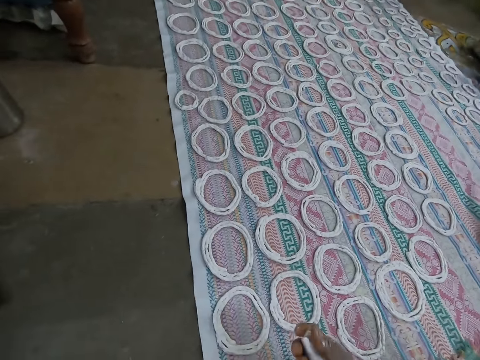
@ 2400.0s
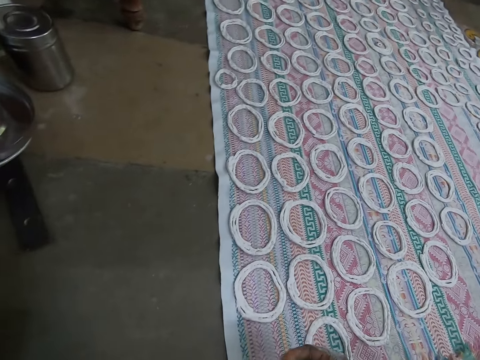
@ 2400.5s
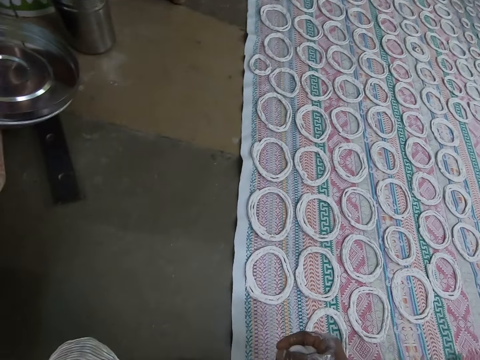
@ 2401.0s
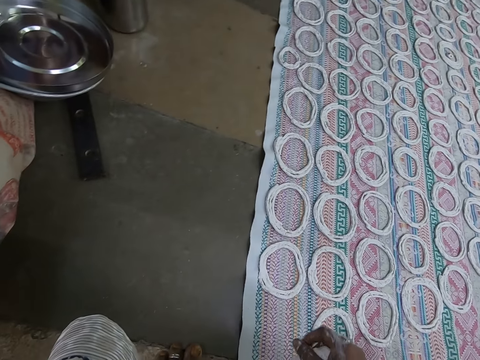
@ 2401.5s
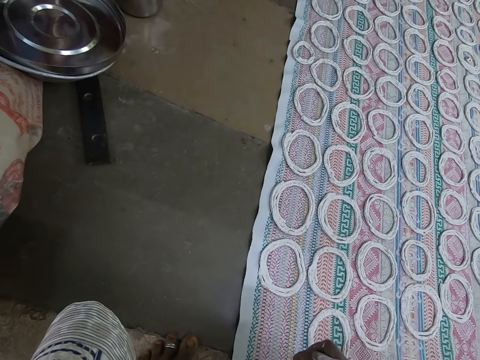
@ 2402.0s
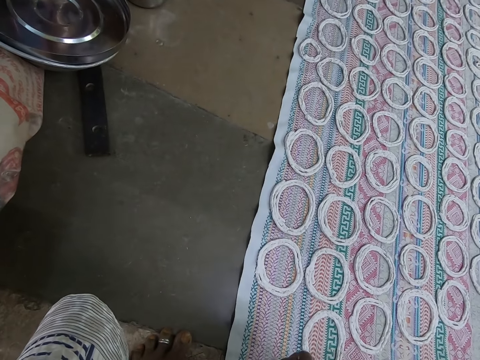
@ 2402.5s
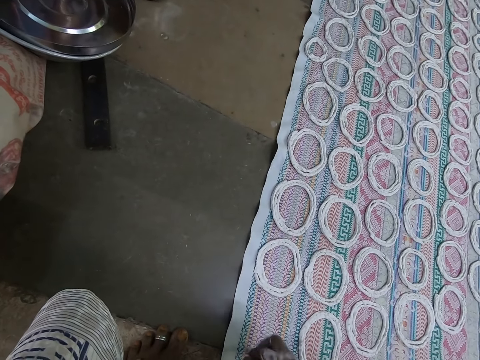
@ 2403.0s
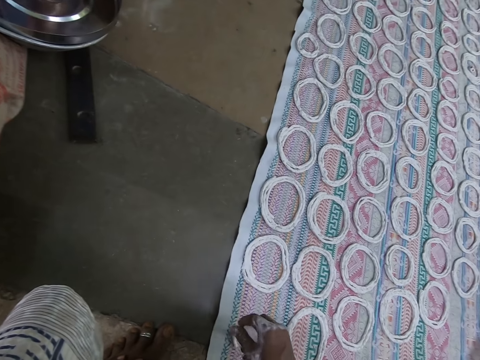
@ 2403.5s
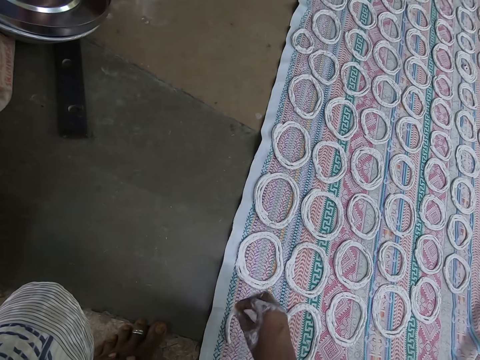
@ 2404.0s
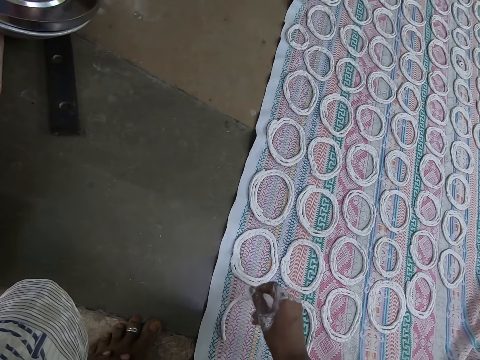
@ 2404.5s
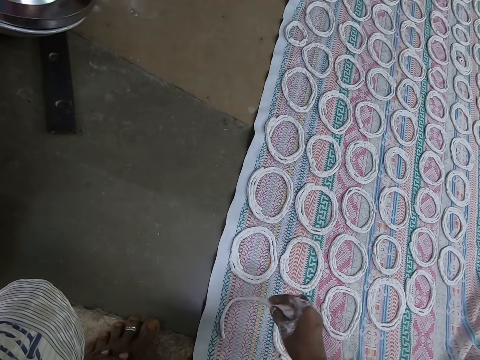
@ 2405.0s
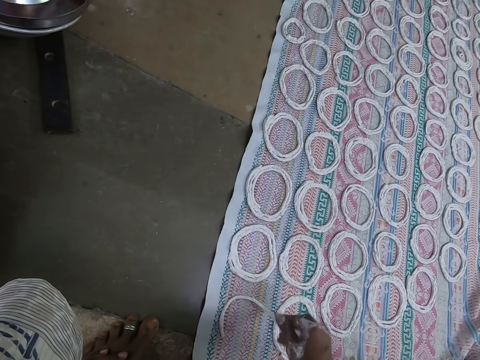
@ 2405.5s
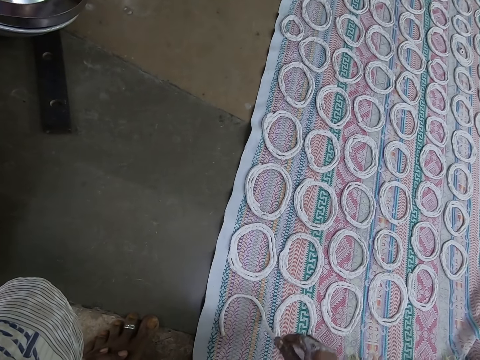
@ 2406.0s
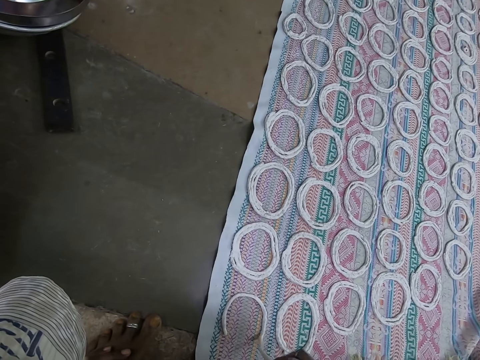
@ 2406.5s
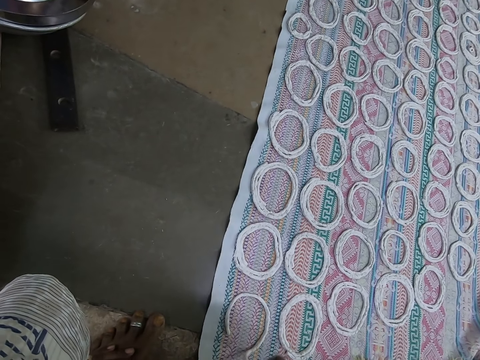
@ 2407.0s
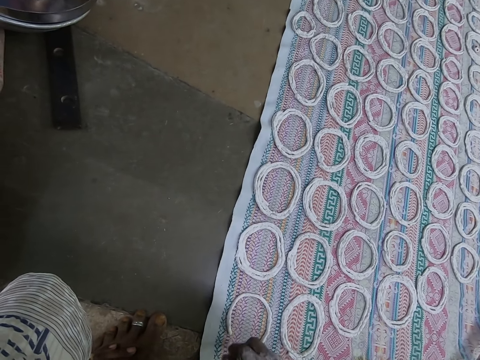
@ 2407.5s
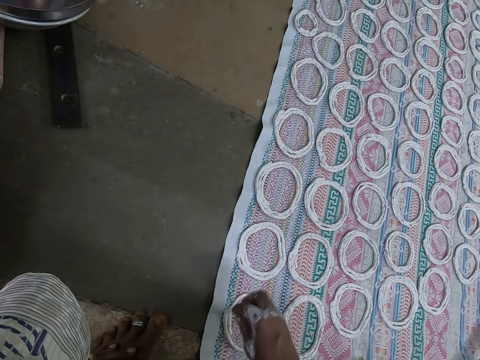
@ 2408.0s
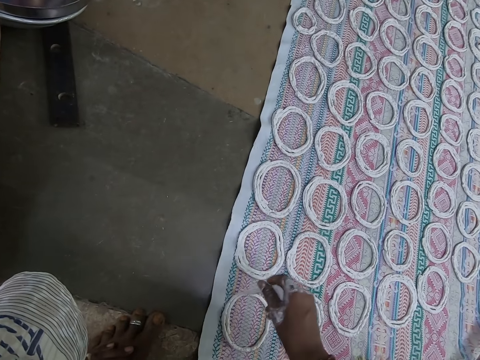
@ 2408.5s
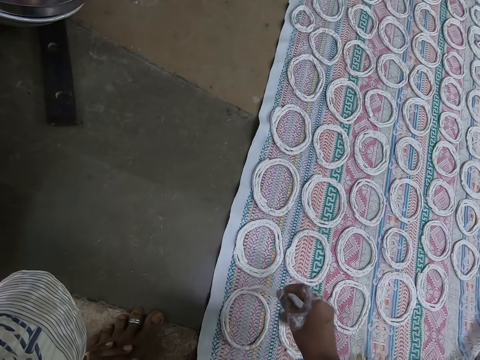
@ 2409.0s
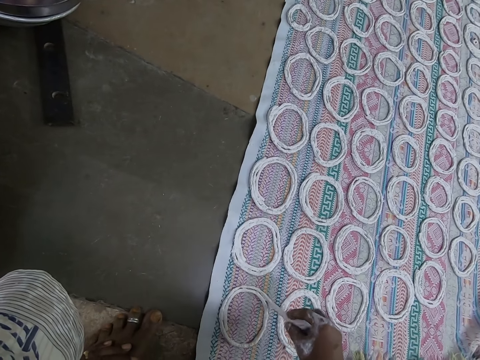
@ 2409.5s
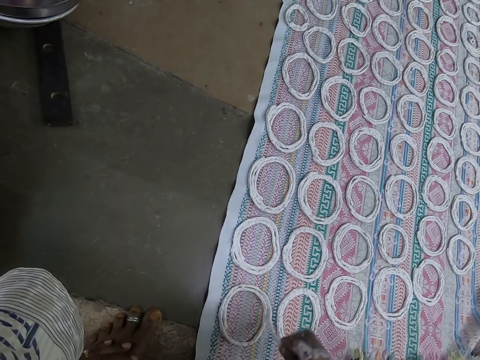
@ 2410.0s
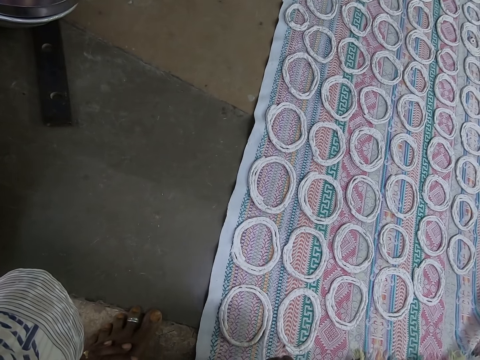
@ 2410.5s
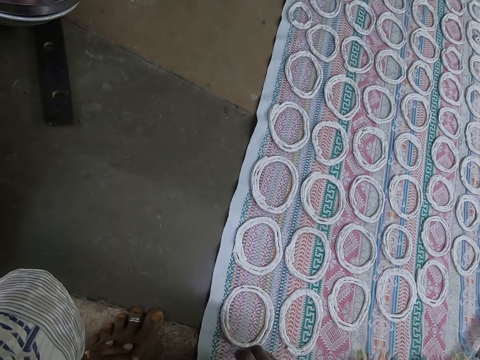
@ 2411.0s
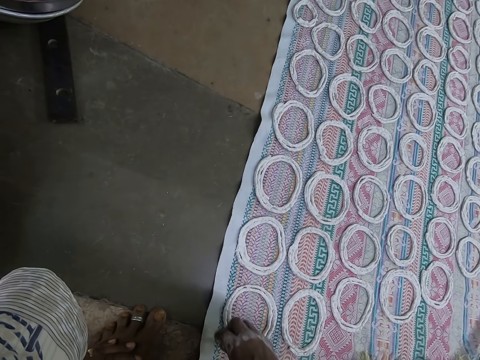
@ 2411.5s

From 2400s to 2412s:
The camera wearer models molten dough. She makes a pattern on the cloth on the floor with the paper clay in her right hand.

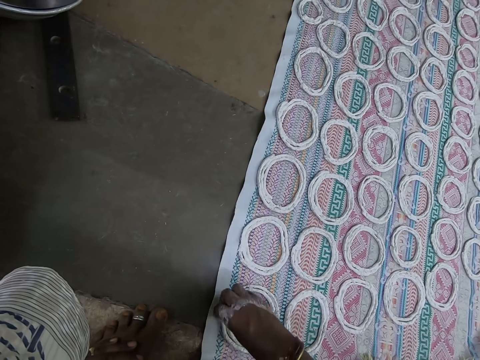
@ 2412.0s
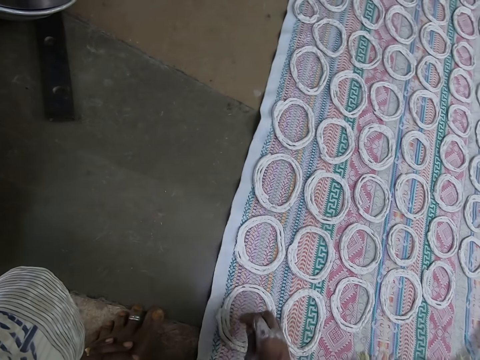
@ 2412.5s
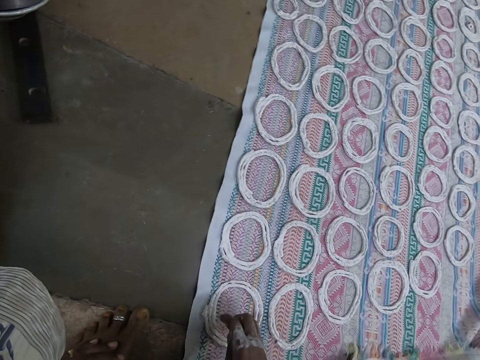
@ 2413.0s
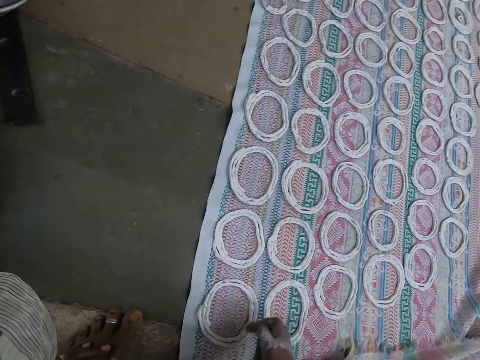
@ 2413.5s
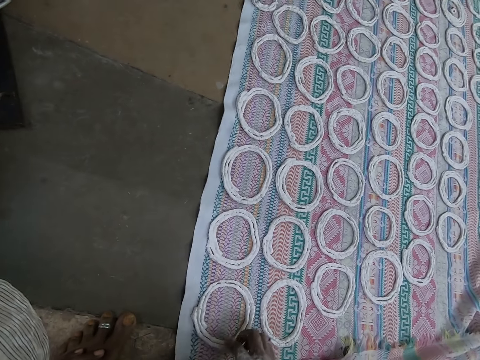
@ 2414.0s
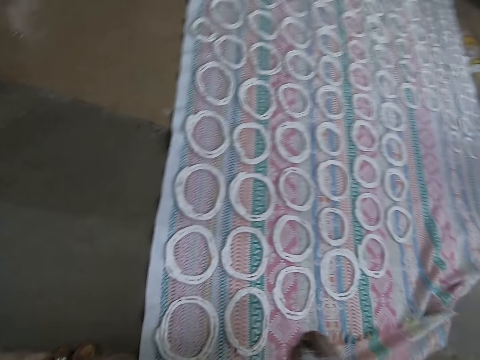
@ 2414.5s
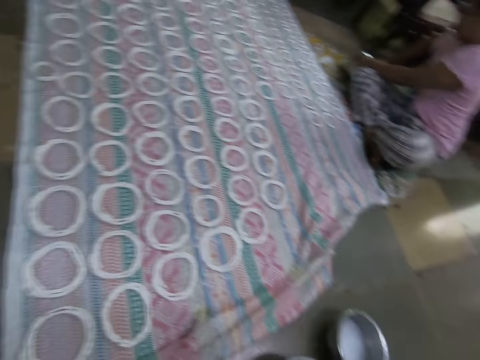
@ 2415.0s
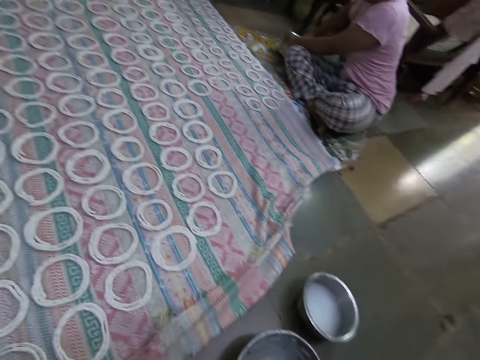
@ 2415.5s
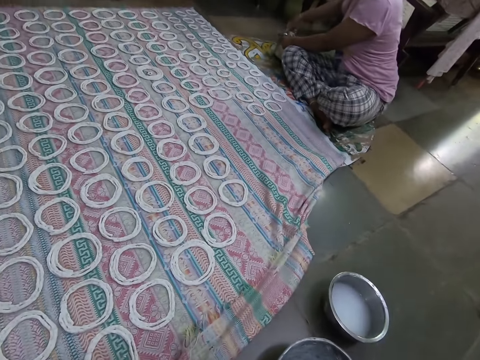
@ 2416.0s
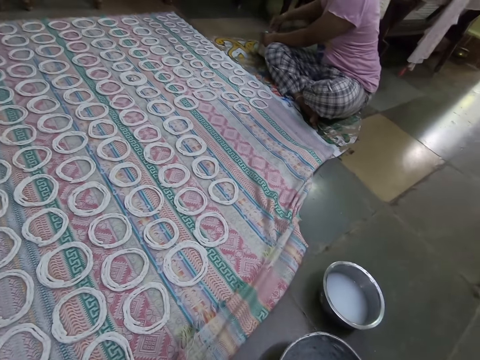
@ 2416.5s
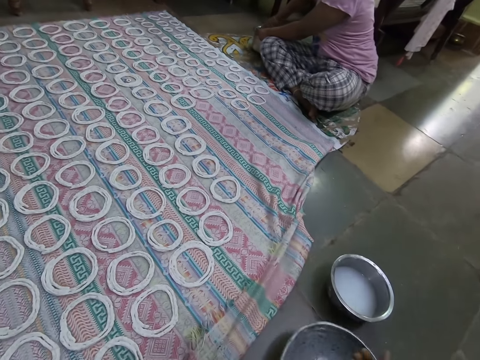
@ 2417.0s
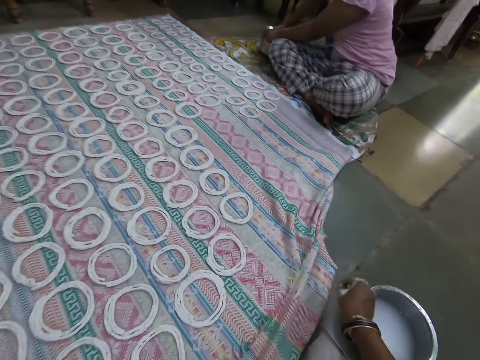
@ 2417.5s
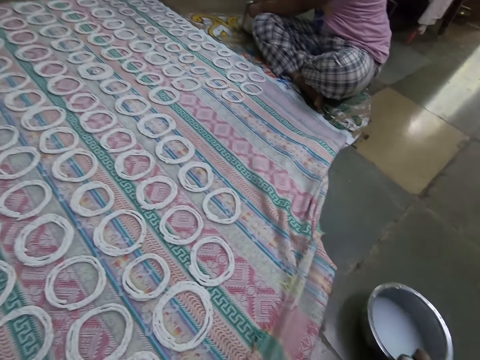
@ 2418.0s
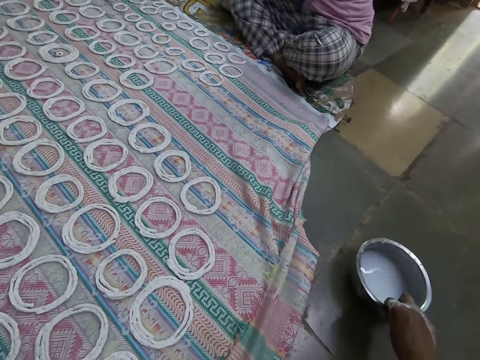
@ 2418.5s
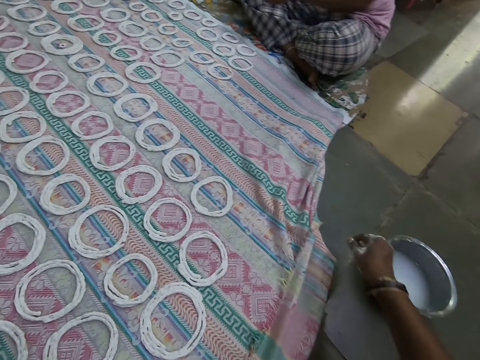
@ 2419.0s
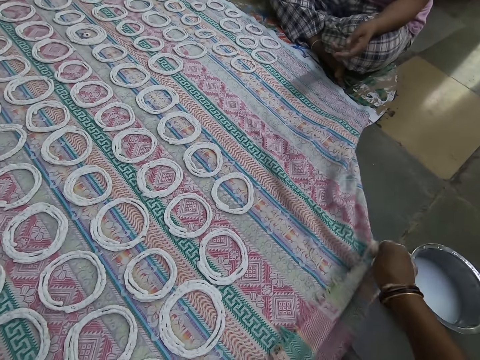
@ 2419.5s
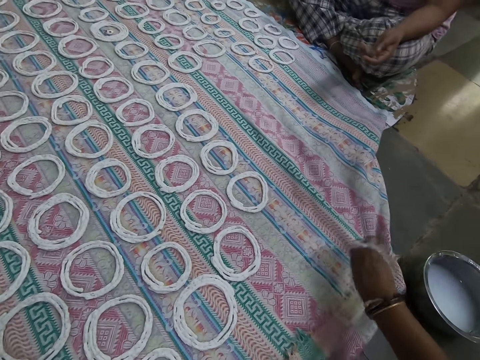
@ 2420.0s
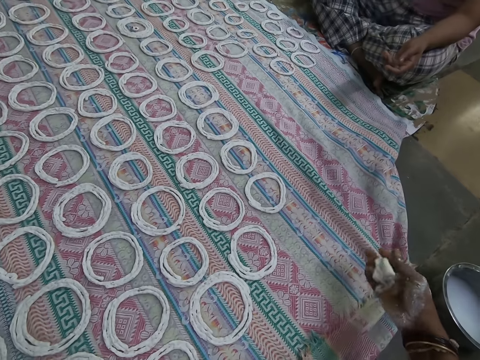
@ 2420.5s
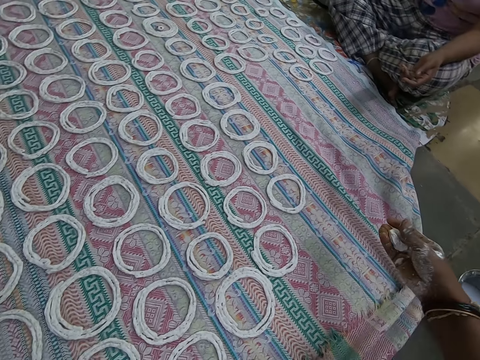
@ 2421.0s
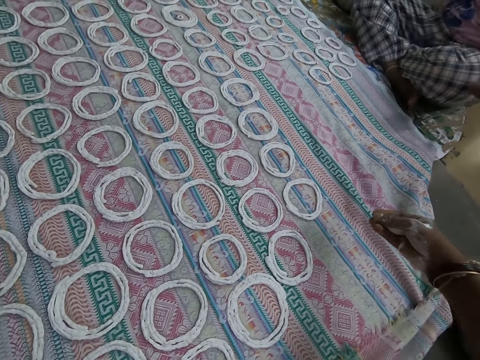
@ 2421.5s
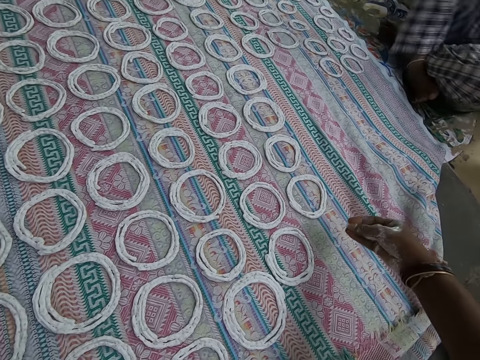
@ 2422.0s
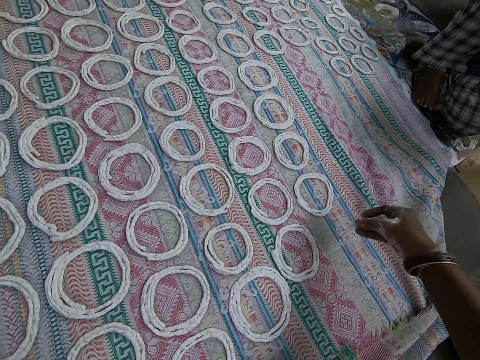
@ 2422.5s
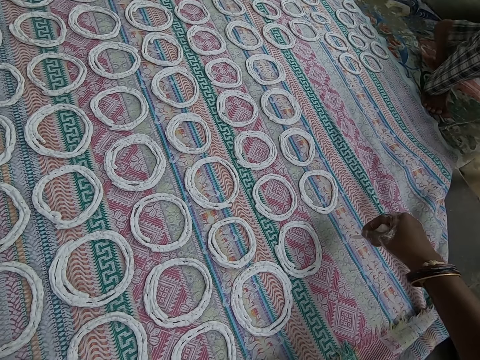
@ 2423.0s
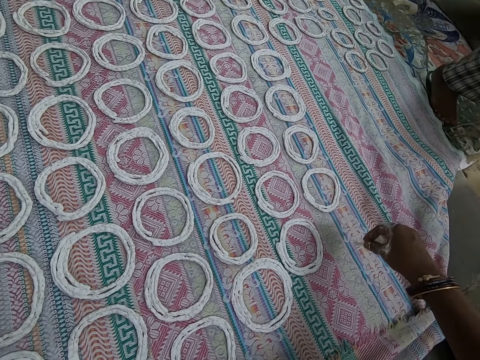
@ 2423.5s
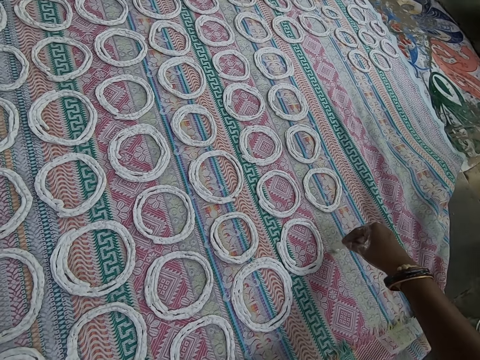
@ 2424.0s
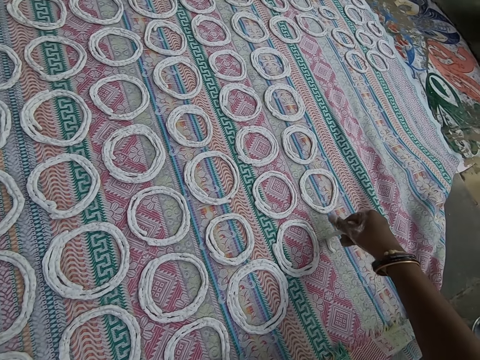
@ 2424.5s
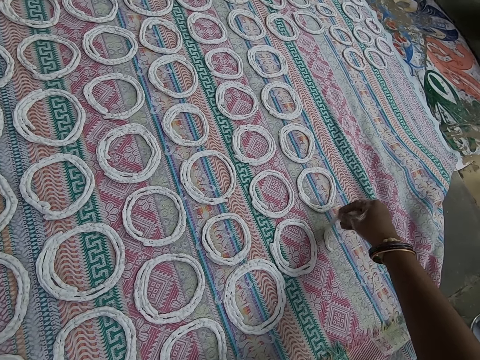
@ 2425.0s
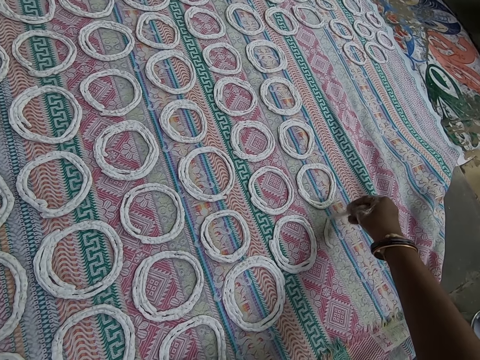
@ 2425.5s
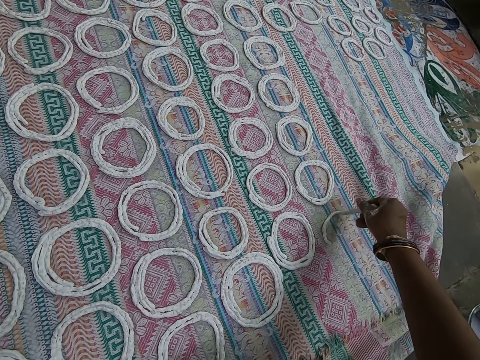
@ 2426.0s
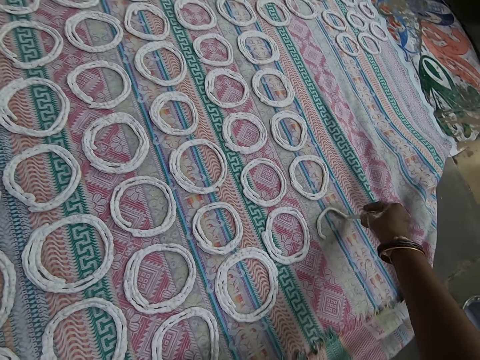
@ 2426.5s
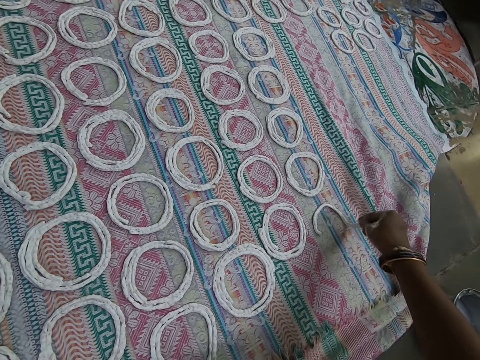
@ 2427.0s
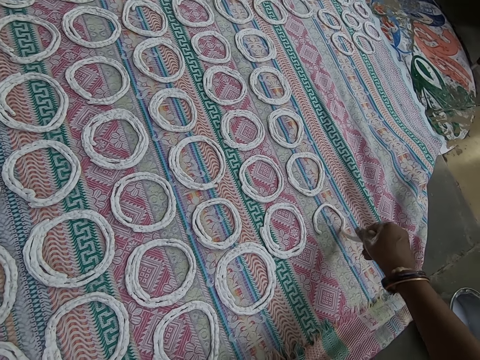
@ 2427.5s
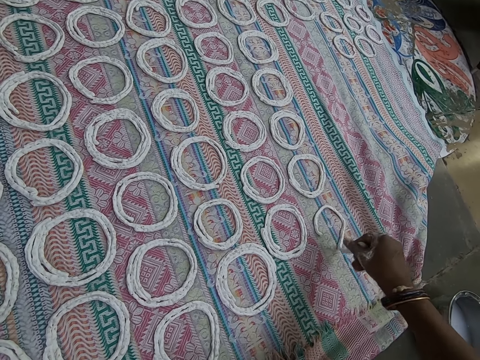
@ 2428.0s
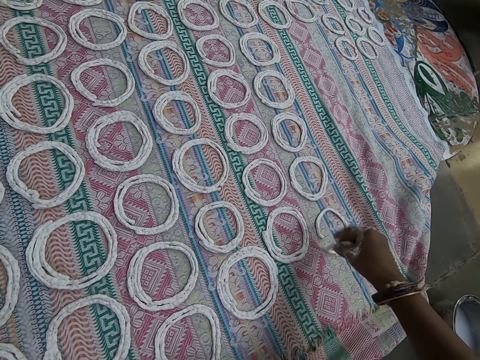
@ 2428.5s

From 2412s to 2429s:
The camera wearer adjusts the pattern on the cloth on the floor with her right hand. She picks up molten dough. A woman scoops paper clay from the bowl on the floor with her right hand. The camera wearer moves the bowl of water on the floor with her right hand. She adjusts the cloth on the floor with her right hand. She kneads the ball of paper clay in her right hand with her fingers. She makes a pattern on the cloth on the floor with the paper clay in her right hand.
